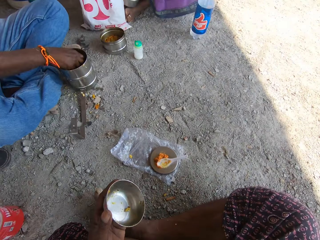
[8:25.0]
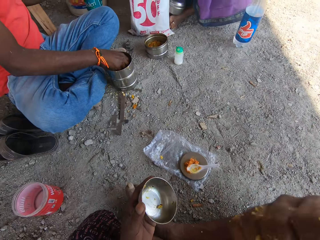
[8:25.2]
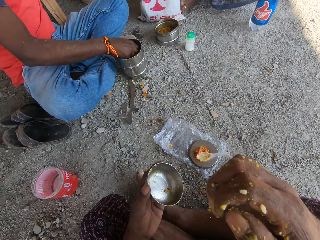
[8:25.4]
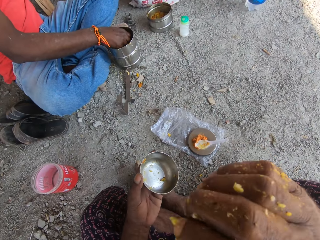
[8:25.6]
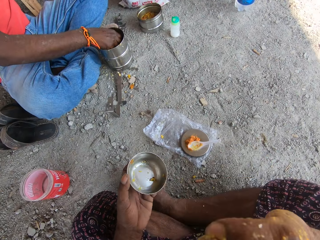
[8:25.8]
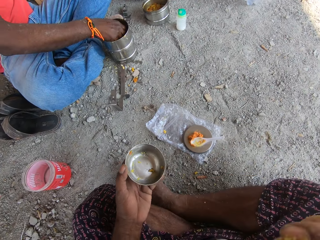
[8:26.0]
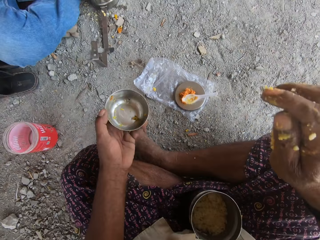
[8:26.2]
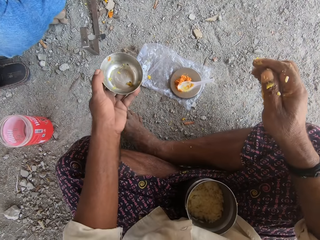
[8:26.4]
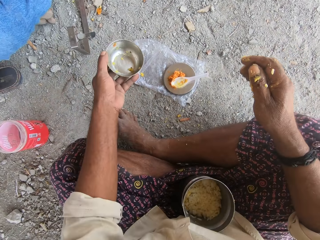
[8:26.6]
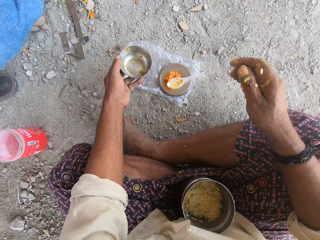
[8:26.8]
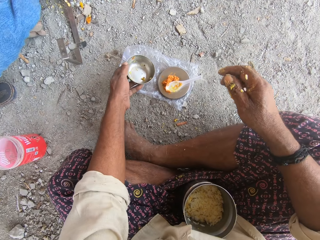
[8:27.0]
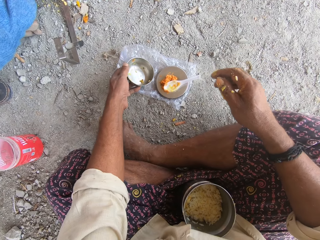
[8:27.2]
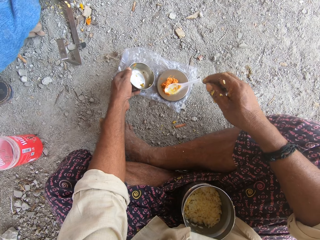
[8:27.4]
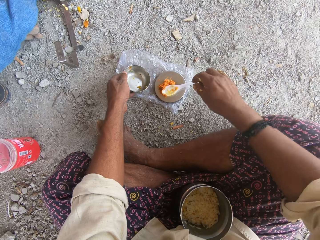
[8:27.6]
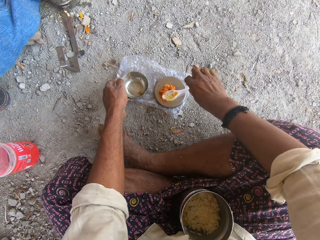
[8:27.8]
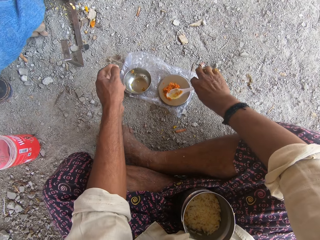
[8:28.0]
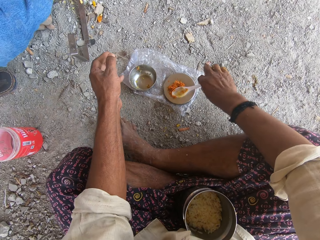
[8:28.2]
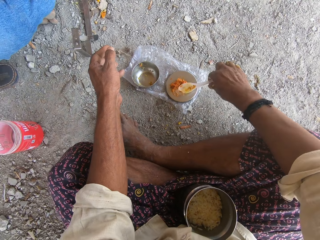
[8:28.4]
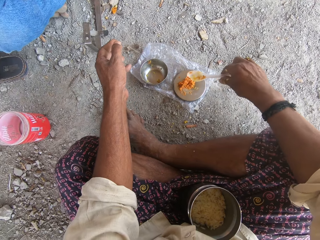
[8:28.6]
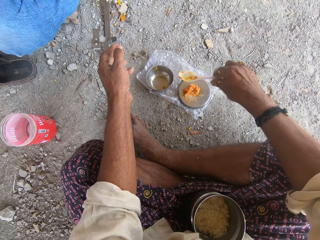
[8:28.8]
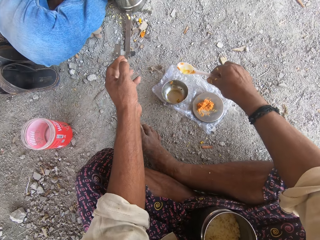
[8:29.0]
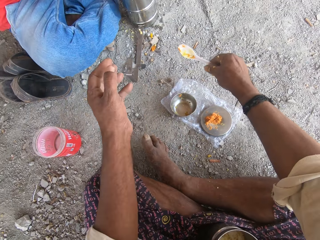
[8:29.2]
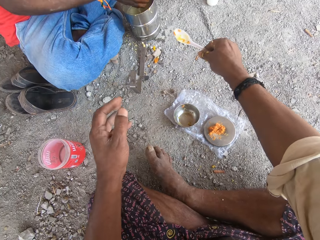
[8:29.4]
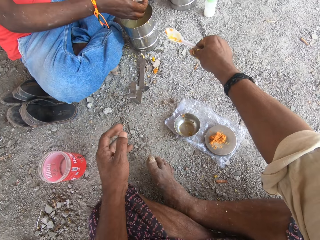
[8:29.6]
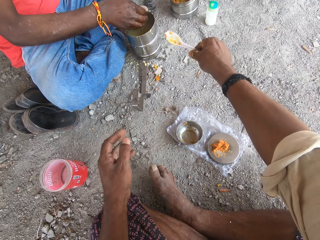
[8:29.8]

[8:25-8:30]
The camera wearer drops the plate on the ground with his left hand. He takes the serving spoon from the plate with his right hand.

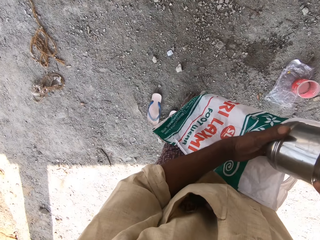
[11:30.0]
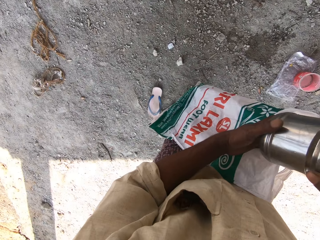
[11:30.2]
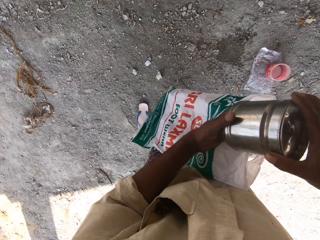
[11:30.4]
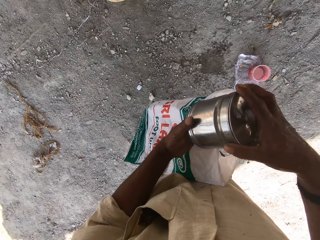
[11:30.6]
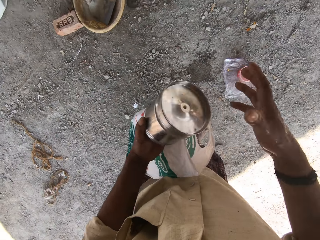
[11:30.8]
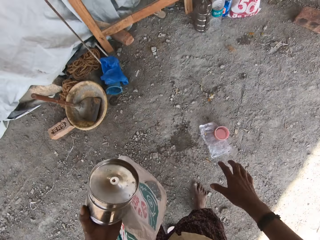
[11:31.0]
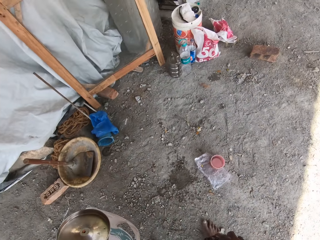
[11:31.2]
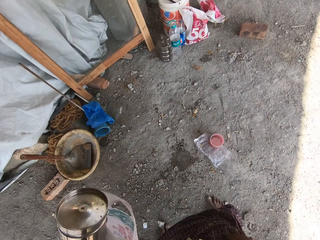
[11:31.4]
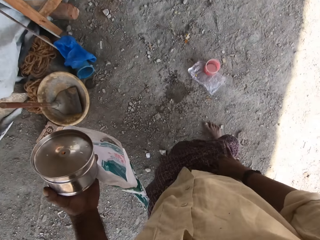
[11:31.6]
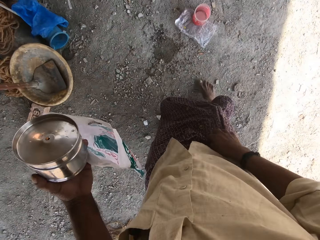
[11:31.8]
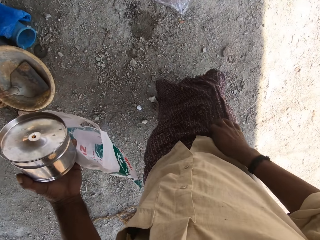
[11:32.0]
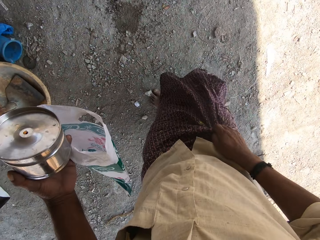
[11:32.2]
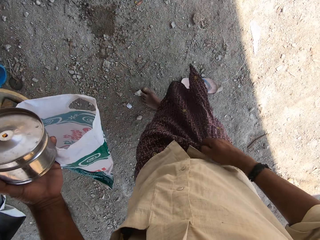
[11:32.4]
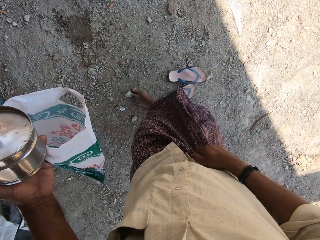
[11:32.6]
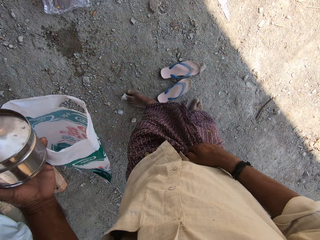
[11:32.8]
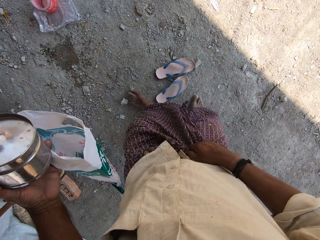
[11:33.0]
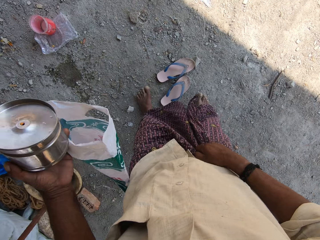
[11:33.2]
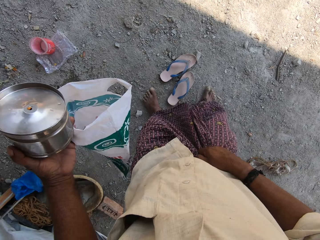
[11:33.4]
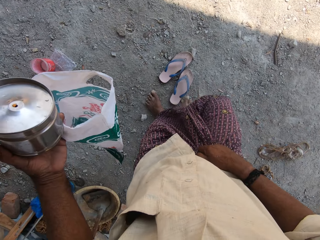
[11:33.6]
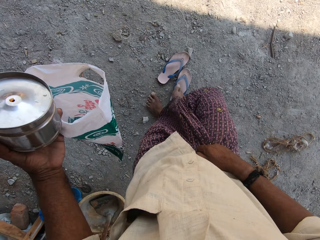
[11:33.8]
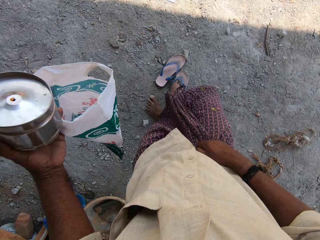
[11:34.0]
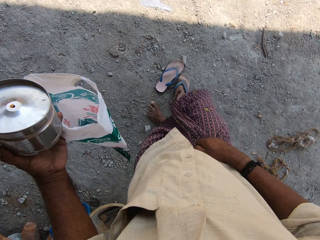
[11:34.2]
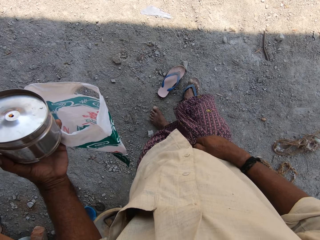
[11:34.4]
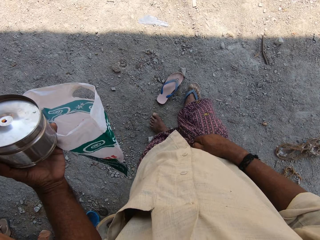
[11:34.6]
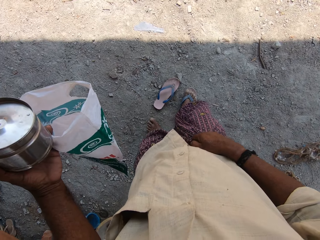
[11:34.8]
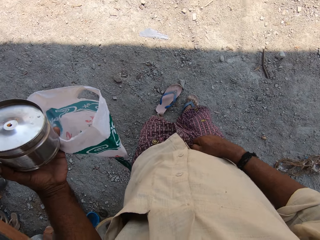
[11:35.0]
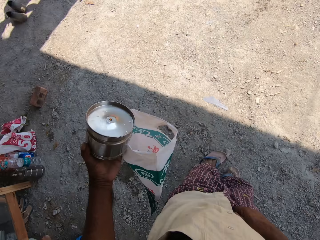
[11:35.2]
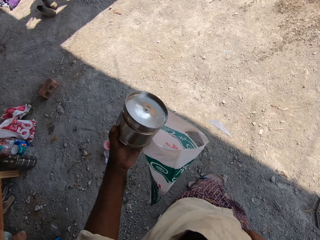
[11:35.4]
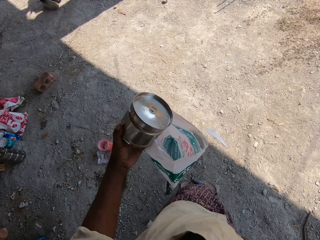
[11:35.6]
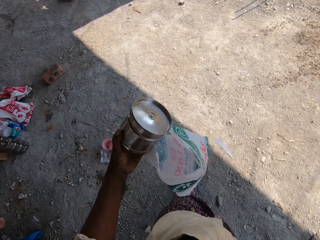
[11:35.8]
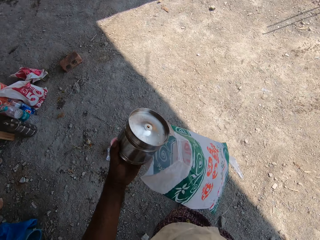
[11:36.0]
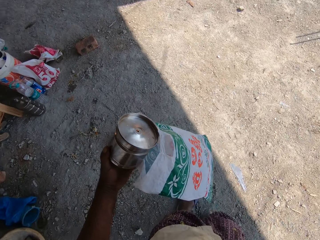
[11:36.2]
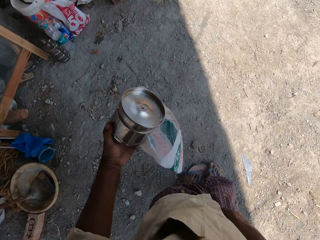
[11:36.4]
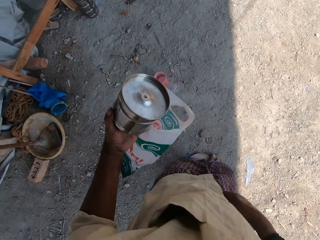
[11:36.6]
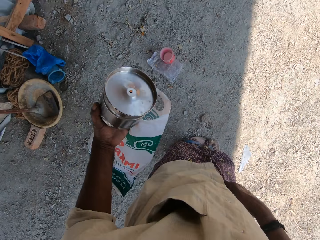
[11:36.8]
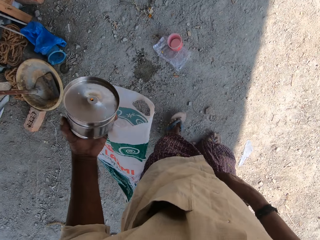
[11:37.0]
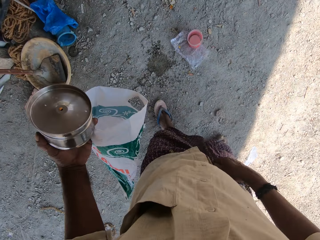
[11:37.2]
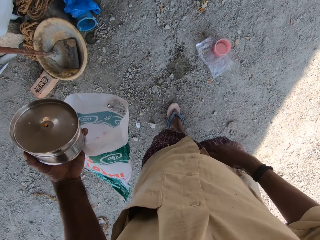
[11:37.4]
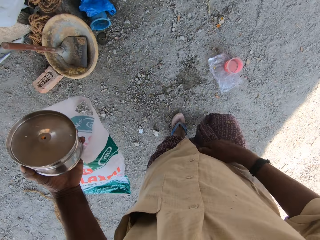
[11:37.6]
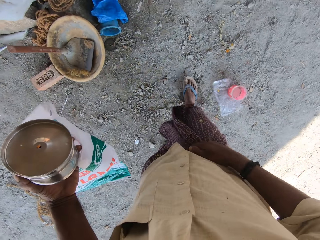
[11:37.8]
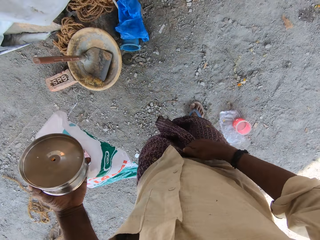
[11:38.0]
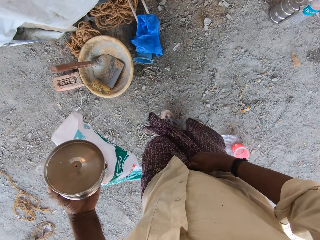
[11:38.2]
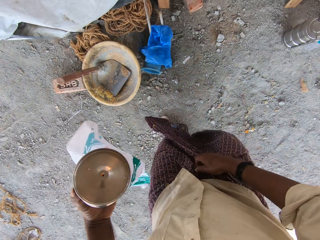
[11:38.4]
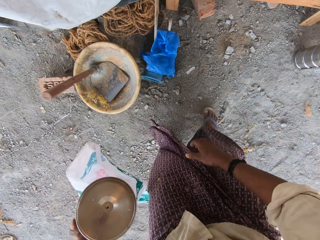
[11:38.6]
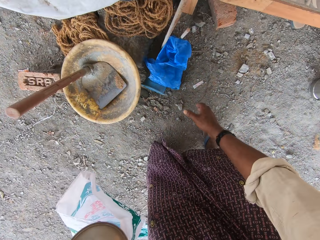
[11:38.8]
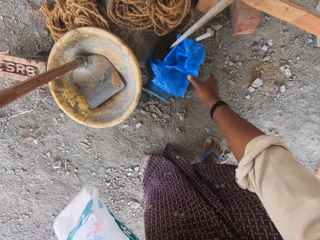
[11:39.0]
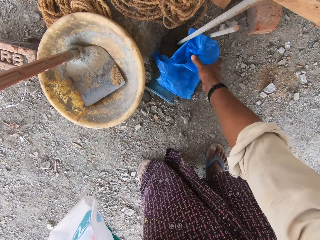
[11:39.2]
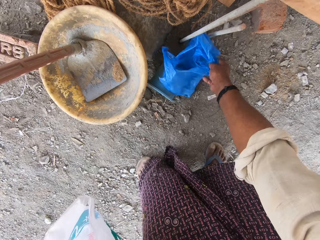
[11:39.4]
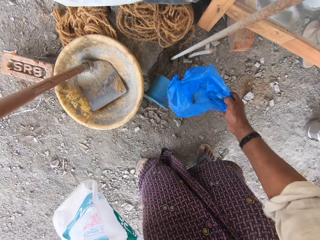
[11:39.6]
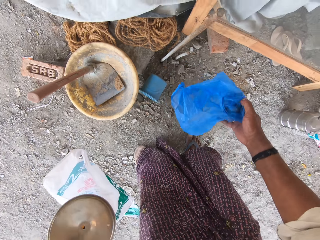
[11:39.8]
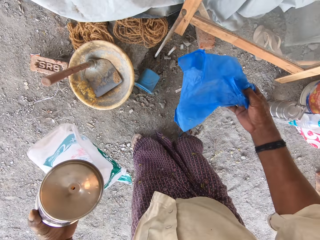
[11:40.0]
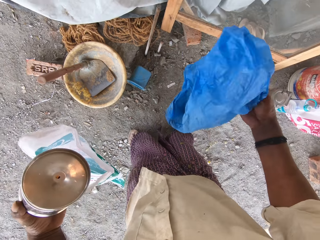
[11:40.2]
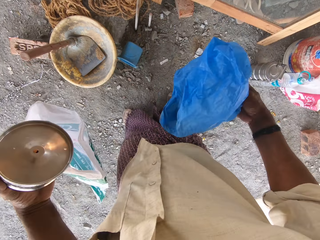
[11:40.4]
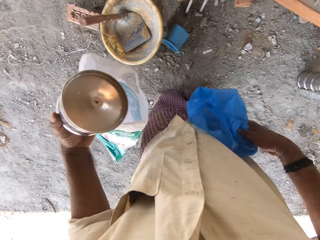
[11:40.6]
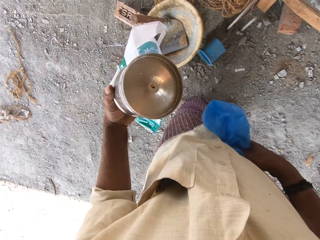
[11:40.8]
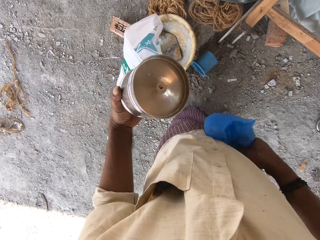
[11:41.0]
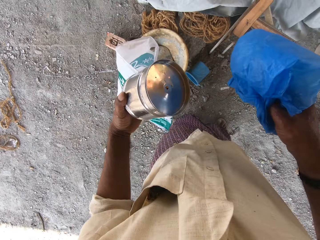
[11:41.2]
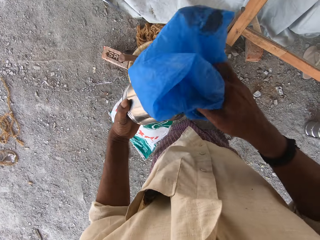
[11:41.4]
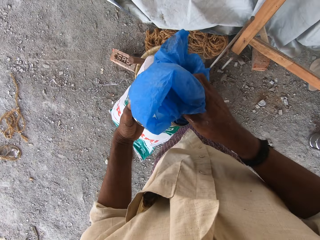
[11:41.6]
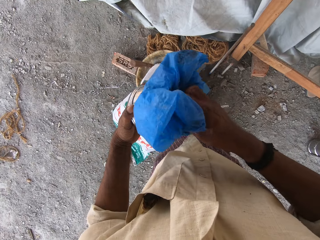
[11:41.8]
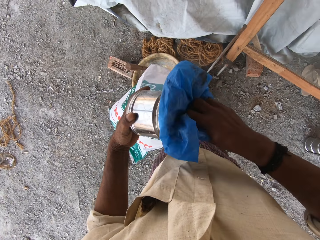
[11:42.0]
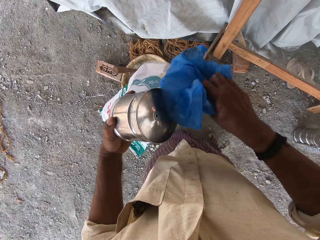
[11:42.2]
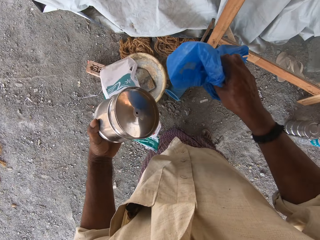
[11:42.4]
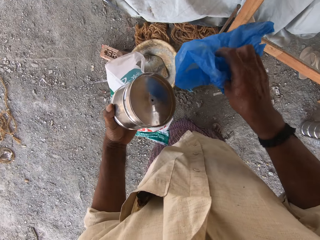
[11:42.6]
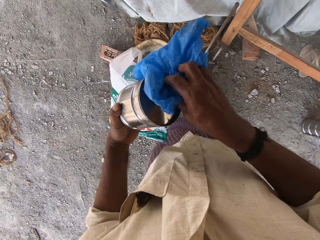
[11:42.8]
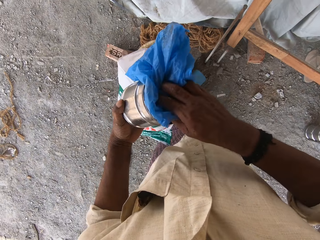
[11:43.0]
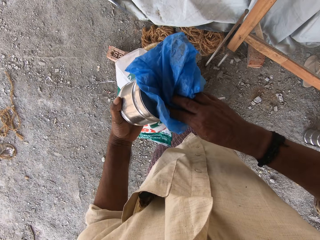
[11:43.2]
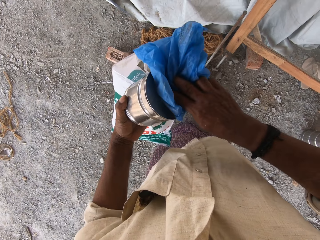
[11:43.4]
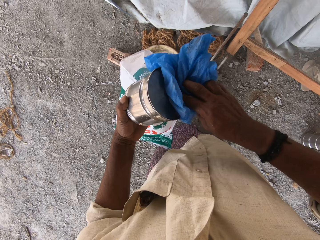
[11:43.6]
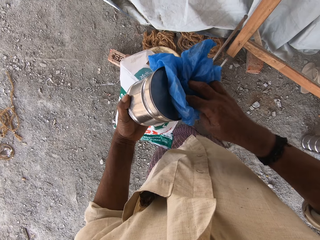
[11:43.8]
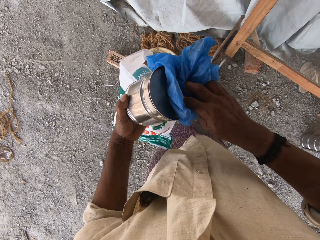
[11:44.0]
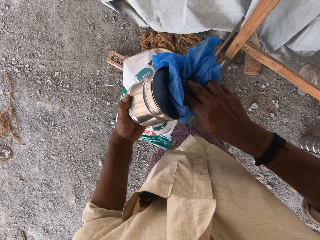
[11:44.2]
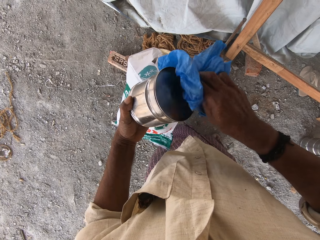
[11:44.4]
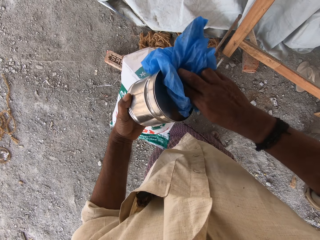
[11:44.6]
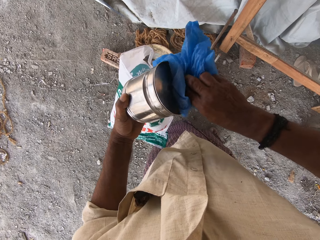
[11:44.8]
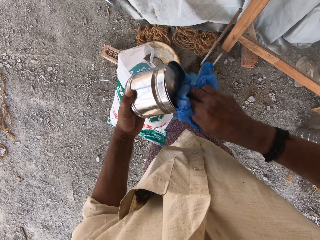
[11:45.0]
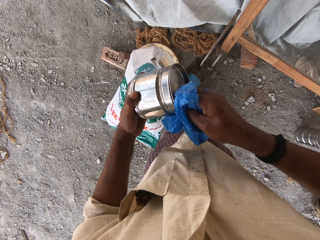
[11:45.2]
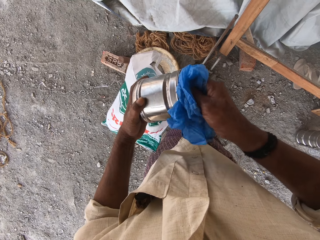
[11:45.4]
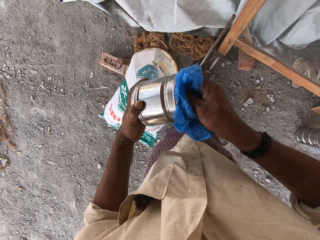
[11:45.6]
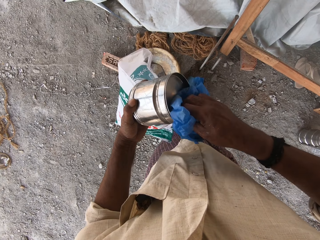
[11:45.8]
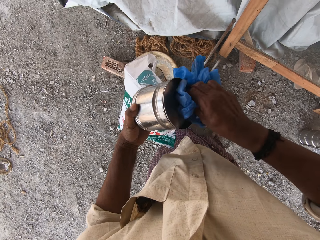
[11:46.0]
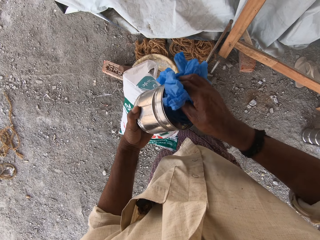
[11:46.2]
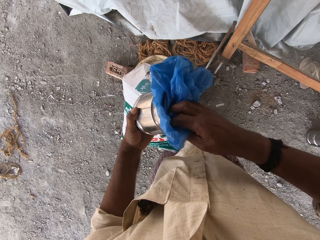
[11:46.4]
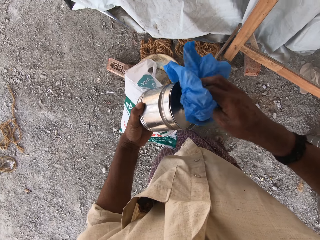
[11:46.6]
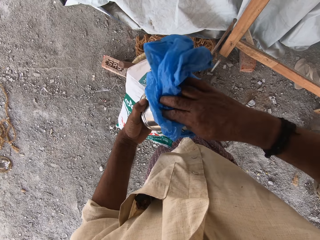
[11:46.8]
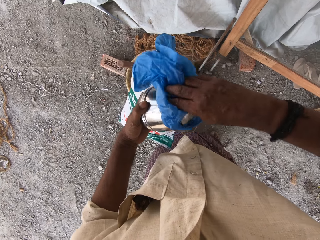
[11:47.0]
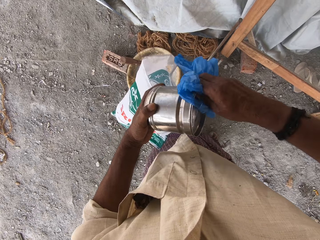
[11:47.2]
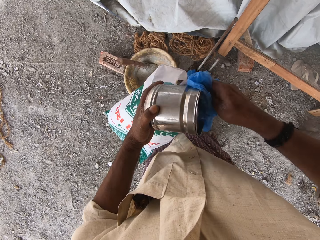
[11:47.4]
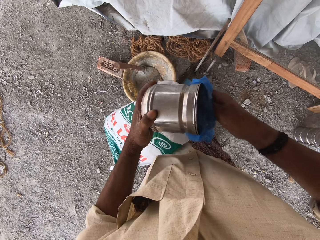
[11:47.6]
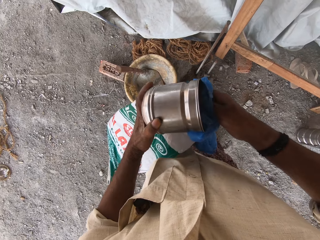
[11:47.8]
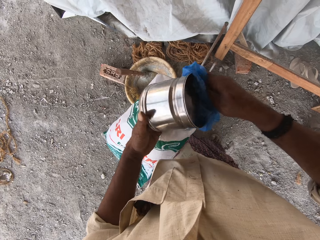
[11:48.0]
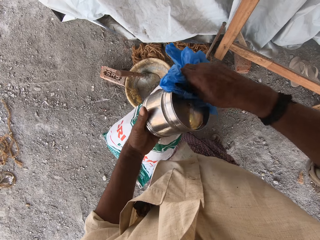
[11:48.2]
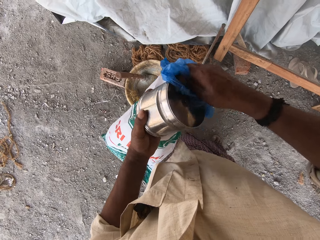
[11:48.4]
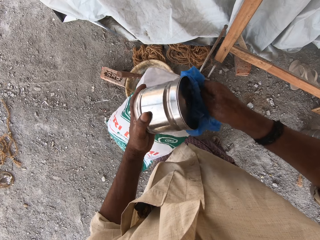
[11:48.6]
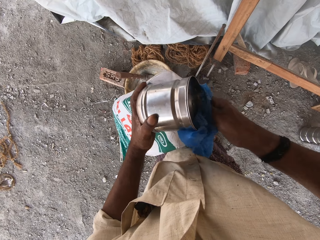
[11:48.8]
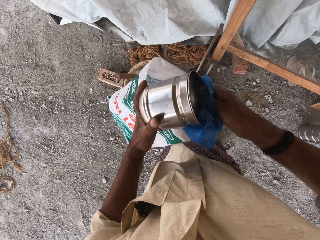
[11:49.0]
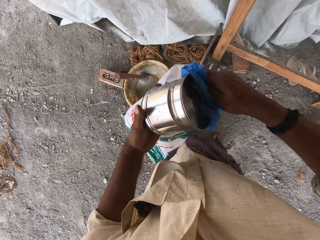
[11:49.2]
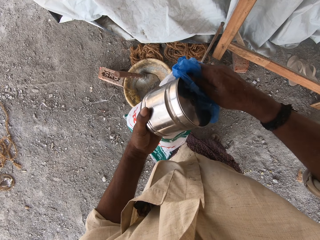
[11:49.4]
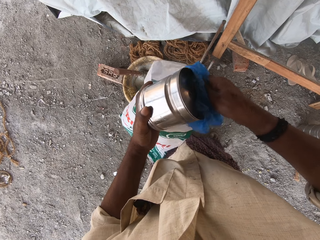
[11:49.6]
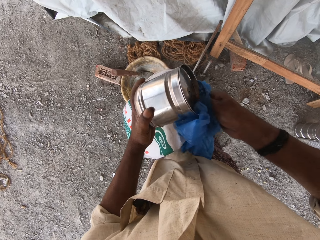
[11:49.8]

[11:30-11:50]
The camera wearer holds his cloth with his right hand. He wears a pair of flip-flops on the floor with both feet. He walks around. He picks up a plastic bag from the floor with his right hand. He wipes the bowl with the plastic bag in his right hand.
